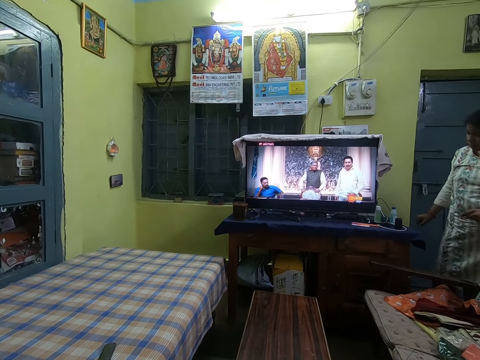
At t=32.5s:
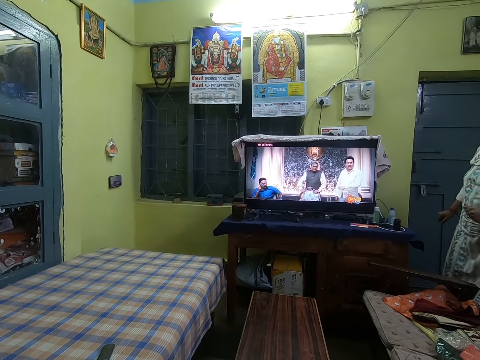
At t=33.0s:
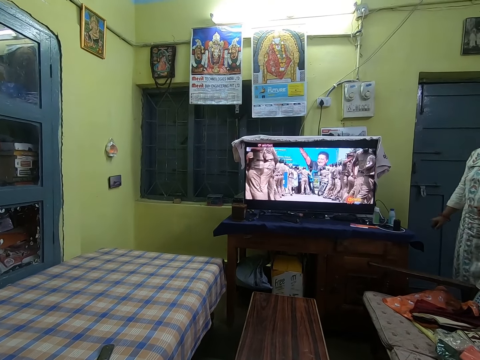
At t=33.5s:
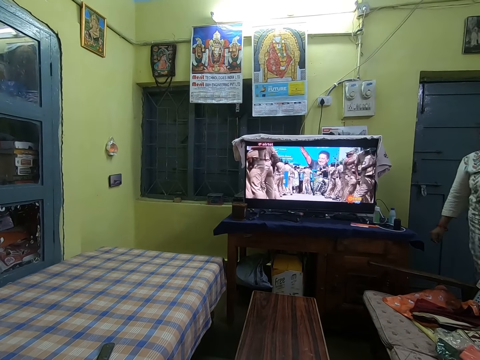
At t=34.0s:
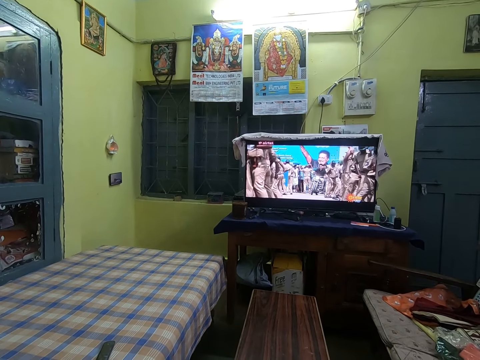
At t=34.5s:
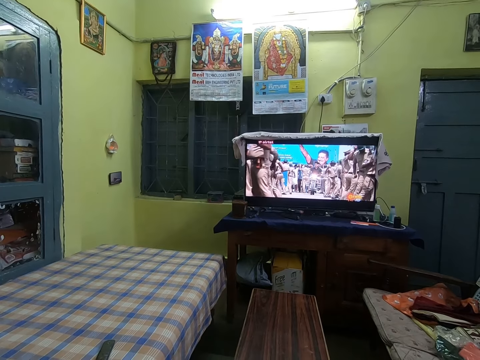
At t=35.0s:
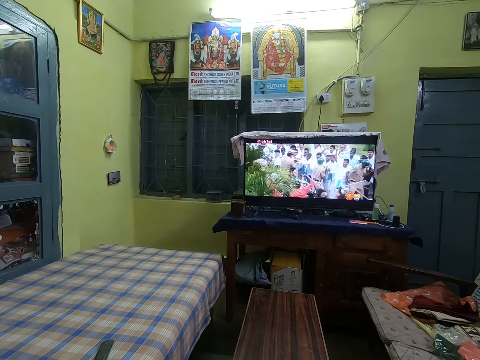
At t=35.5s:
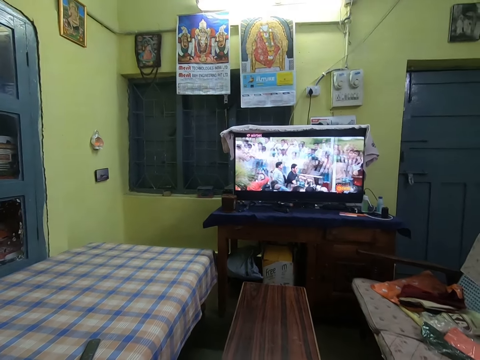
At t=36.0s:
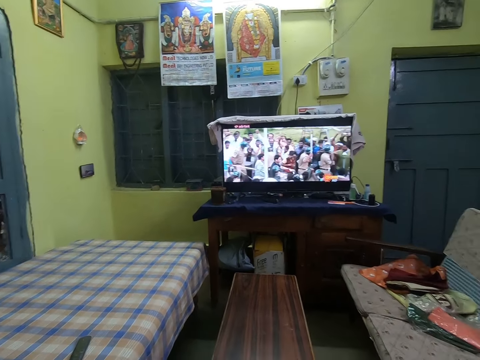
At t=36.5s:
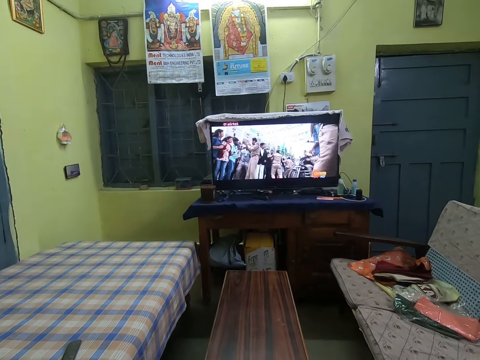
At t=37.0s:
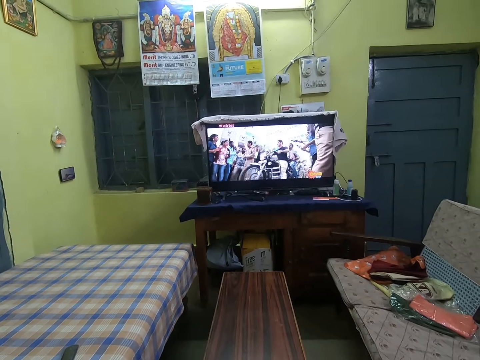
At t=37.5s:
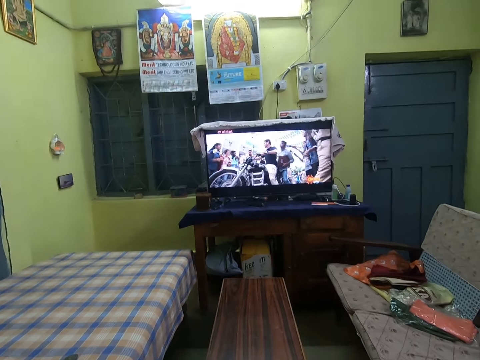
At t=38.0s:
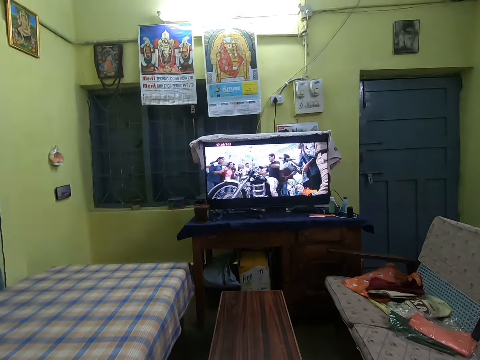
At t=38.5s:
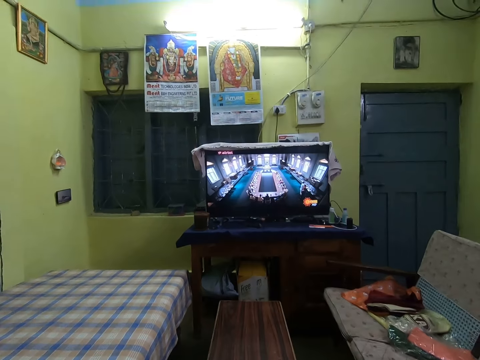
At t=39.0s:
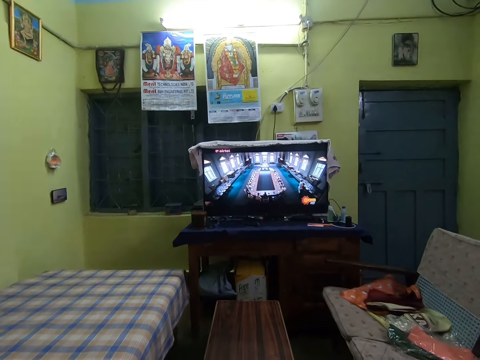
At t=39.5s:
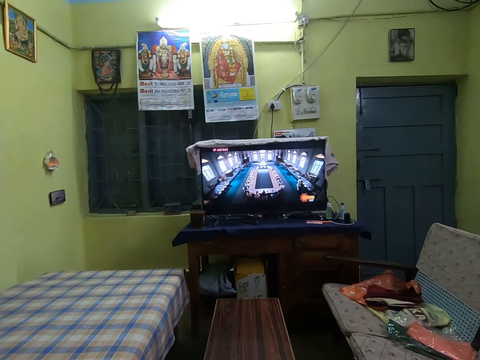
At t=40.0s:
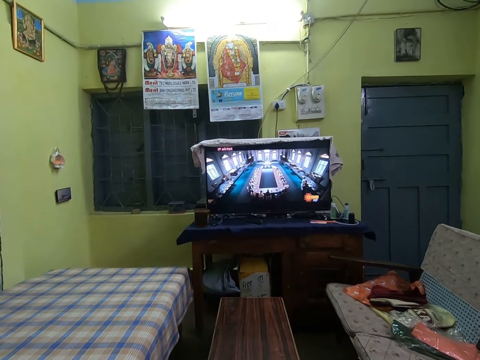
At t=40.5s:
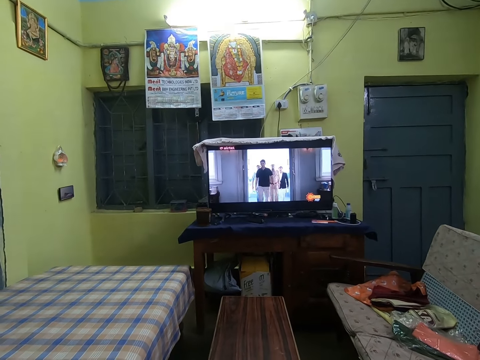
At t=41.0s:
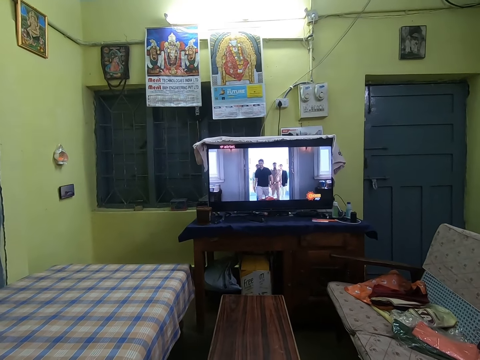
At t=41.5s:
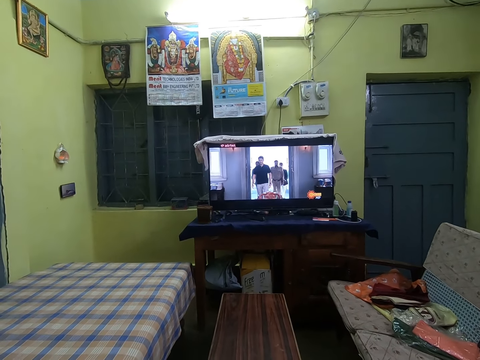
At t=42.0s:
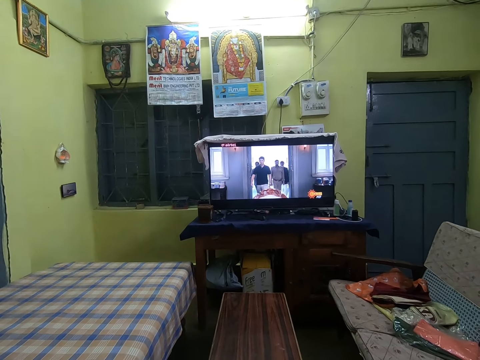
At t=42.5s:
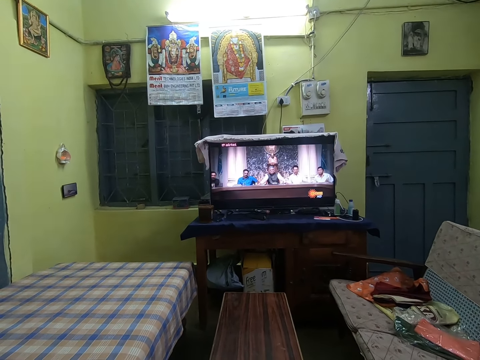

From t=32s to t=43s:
A woman walks away in a room. The camera wearer interacts with the woman.

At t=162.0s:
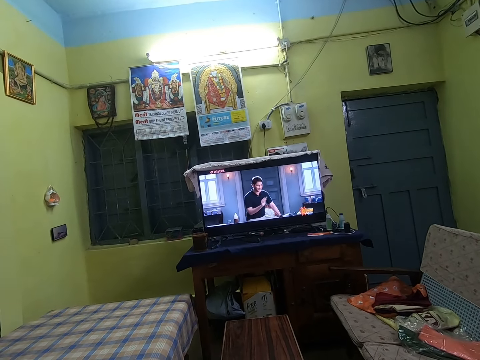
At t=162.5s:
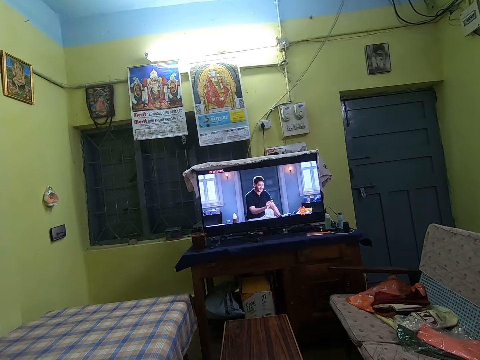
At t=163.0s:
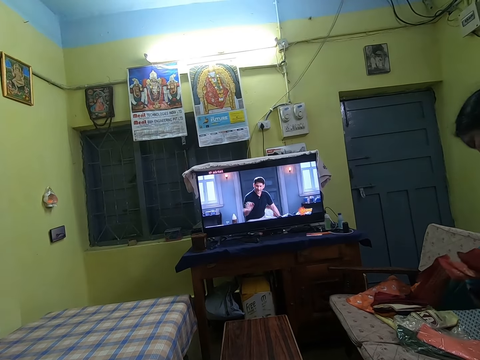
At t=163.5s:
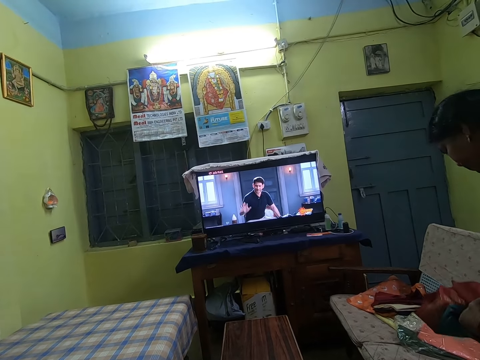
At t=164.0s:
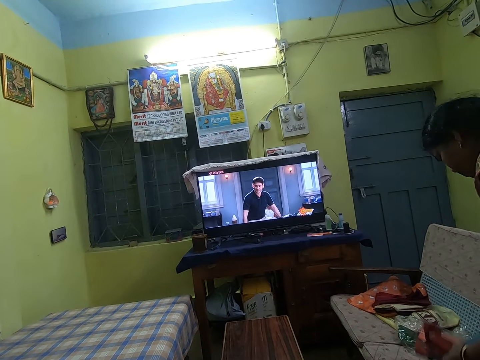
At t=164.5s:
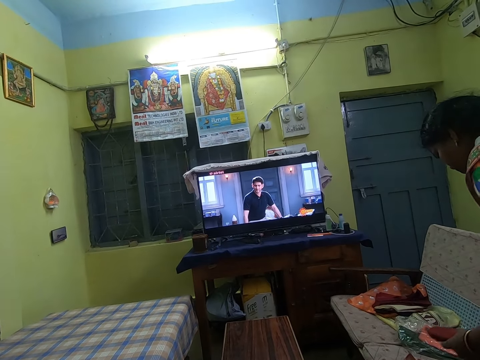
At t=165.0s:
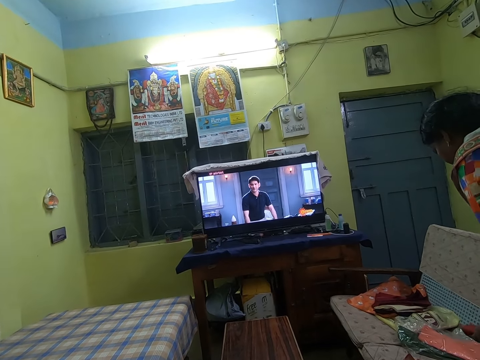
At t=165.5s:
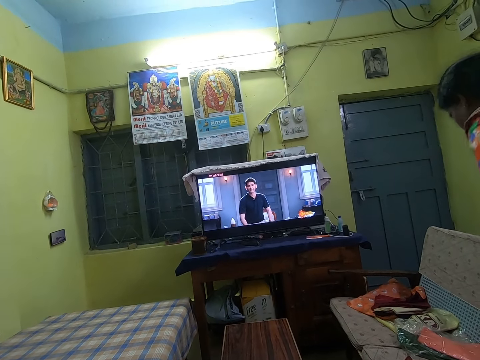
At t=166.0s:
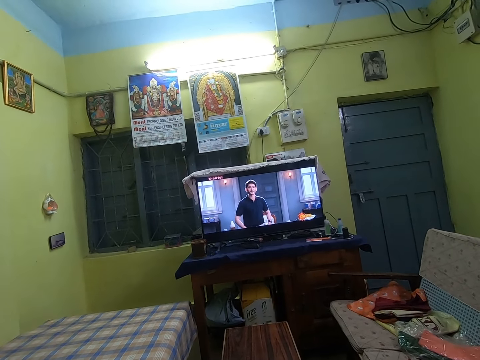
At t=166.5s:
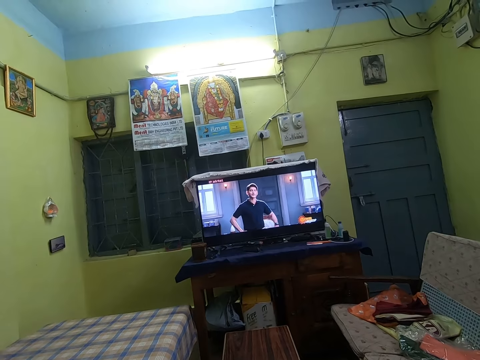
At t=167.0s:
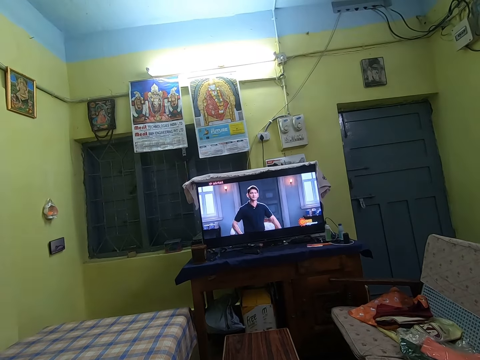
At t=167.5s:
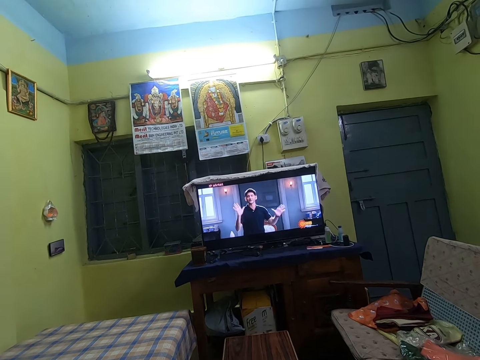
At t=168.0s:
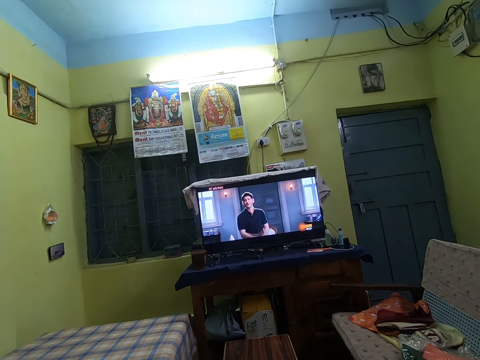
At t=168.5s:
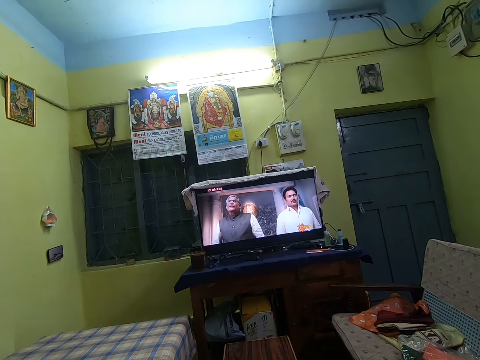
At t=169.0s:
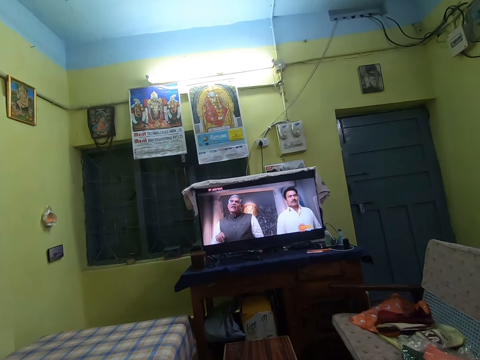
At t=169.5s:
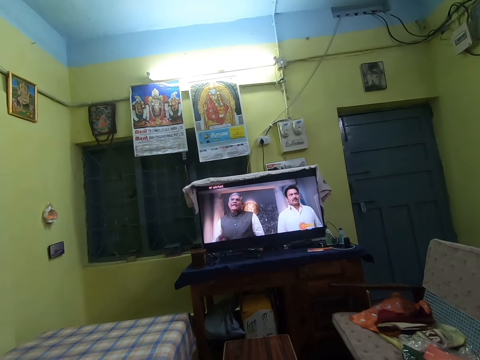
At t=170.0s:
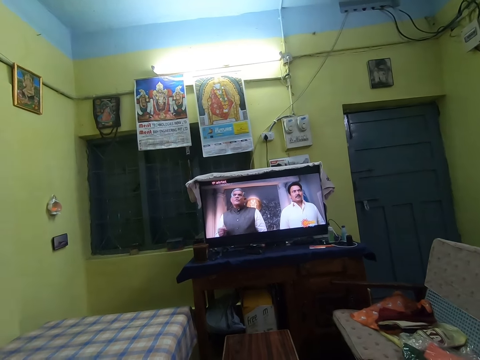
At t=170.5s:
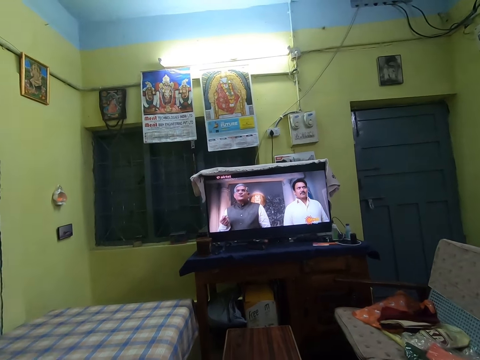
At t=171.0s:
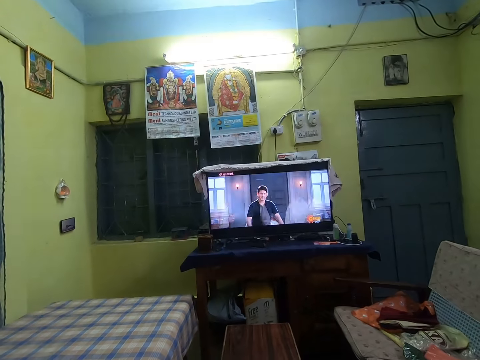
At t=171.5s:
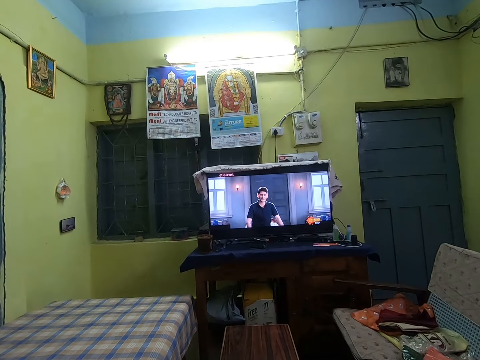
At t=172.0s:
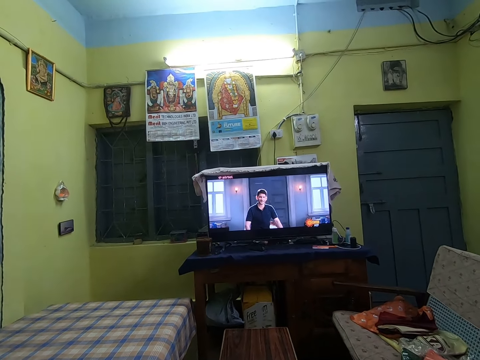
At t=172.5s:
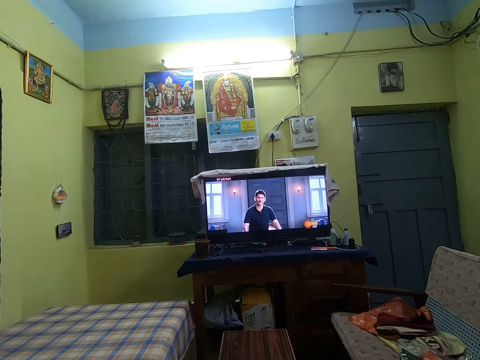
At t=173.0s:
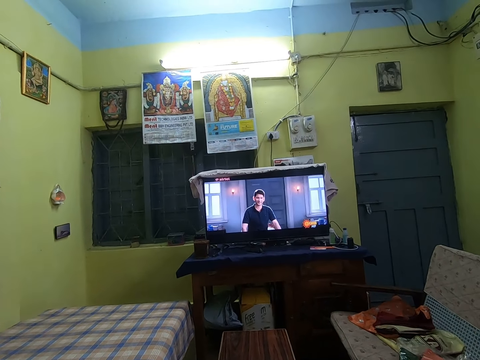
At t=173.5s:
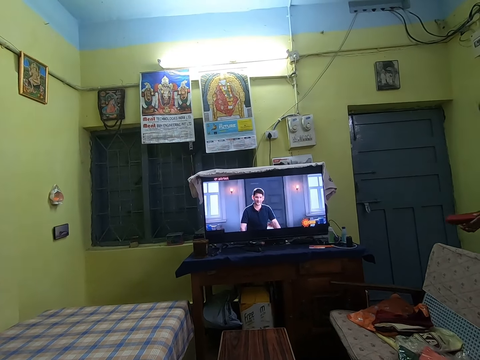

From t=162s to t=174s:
A woman places clothes on the couch. The woman drops a cloth on the chair with both hands.

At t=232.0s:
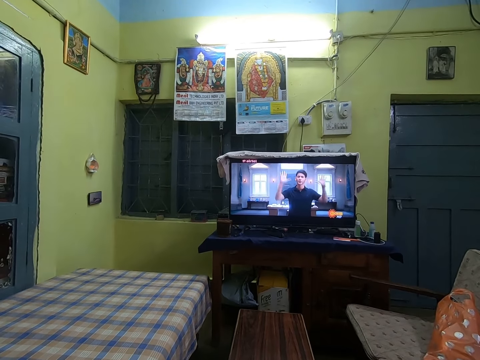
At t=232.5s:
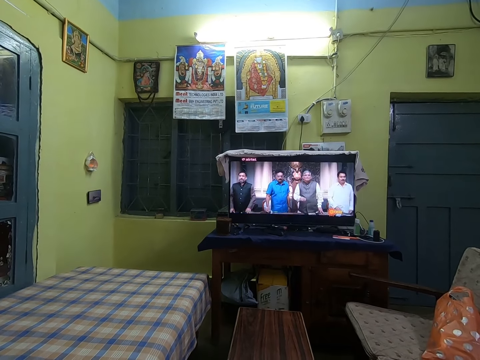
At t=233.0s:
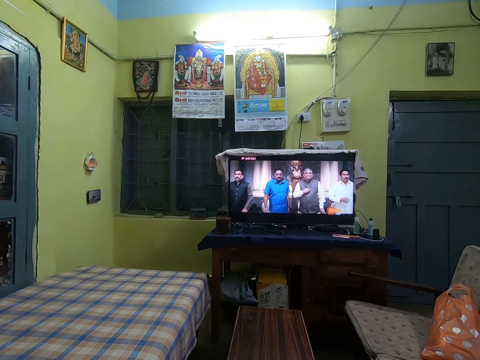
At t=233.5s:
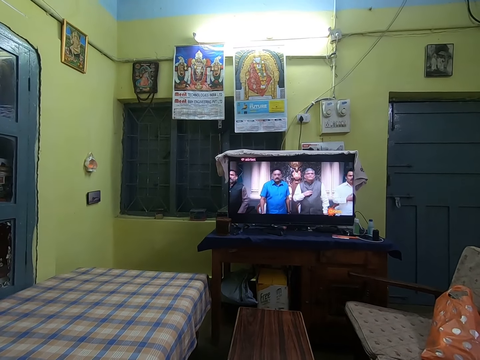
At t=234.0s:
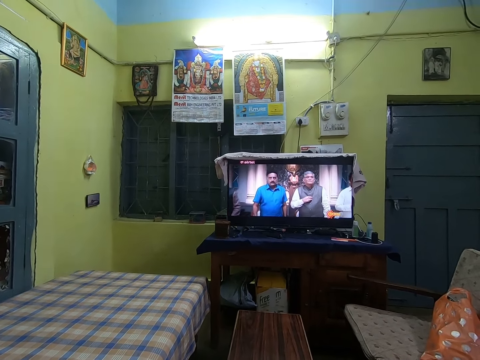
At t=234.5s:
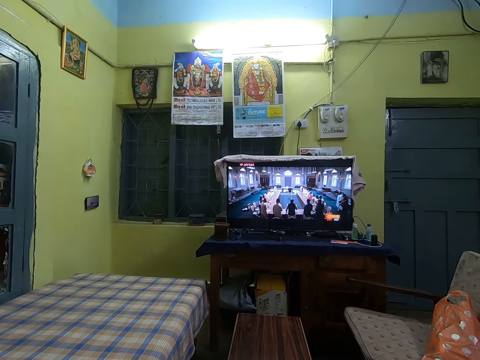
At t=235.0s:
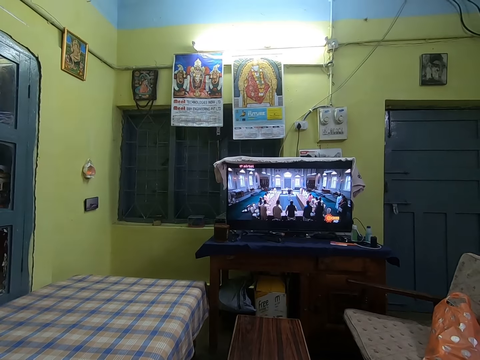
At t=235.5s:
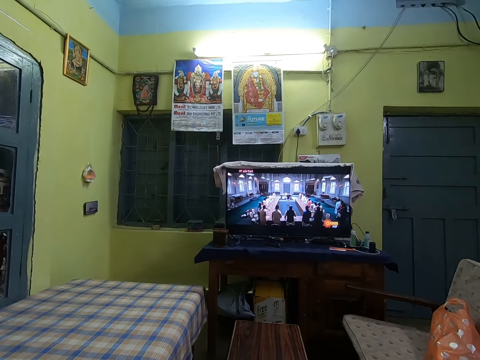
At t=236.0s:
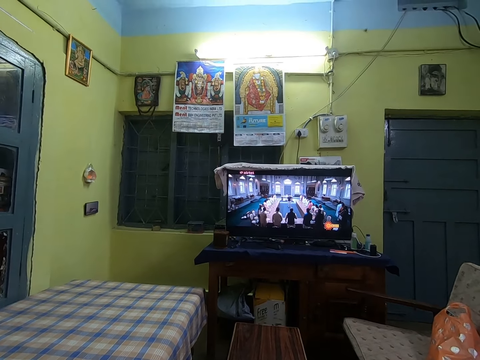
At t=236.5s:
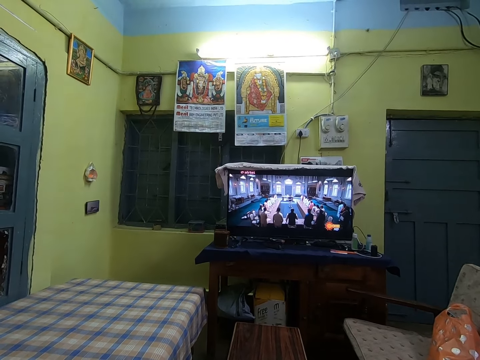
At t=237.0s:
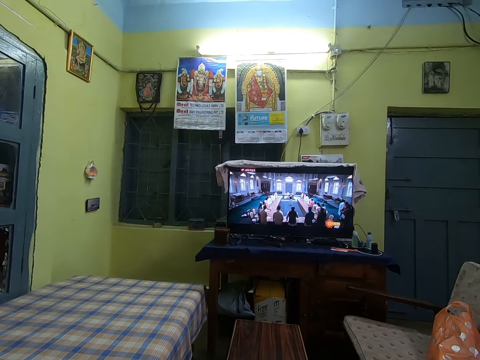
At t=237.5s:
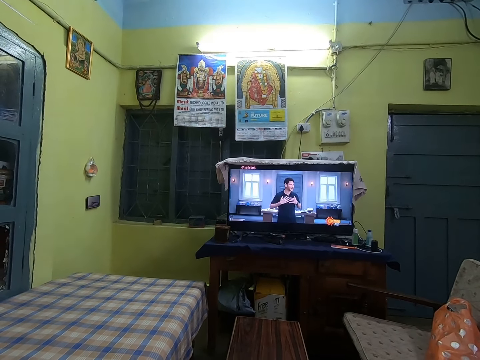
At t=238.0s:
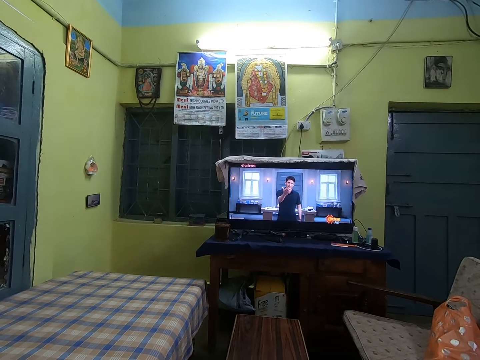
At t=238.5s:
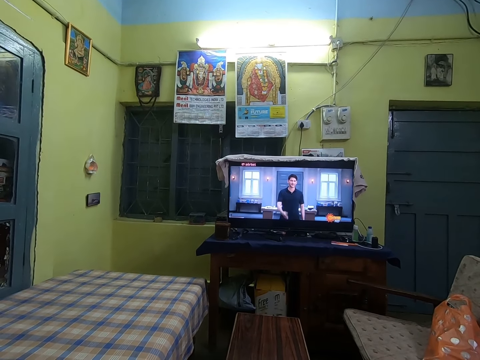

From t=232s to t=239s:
The camera wearer interacts with the woman.
